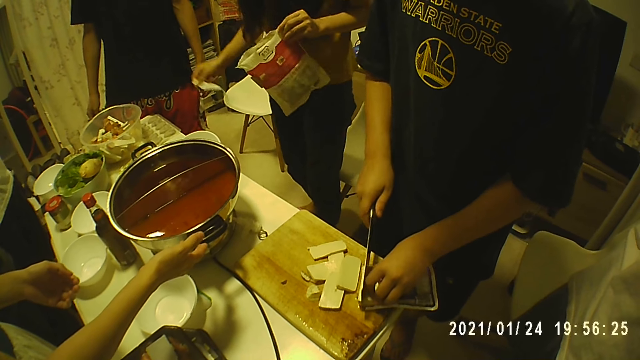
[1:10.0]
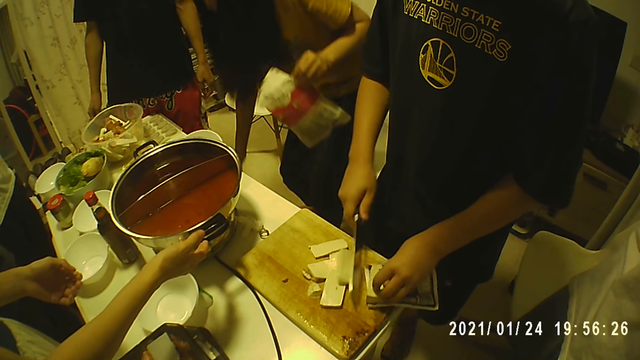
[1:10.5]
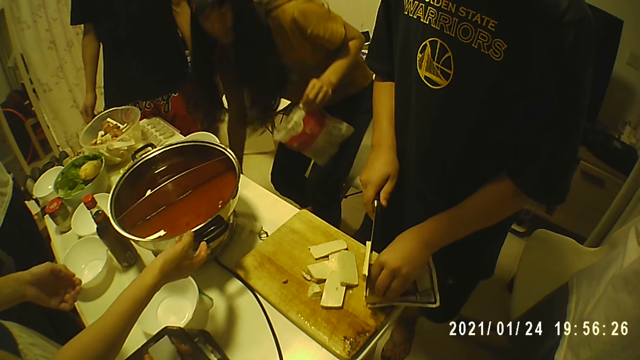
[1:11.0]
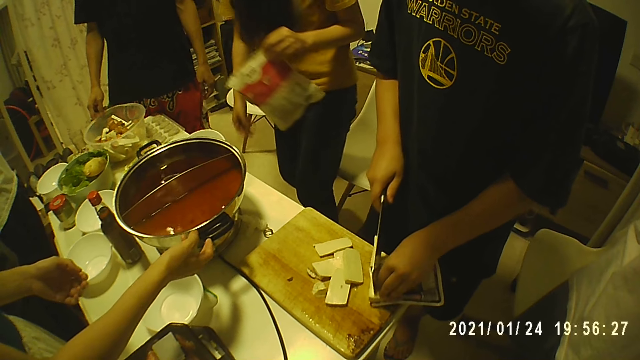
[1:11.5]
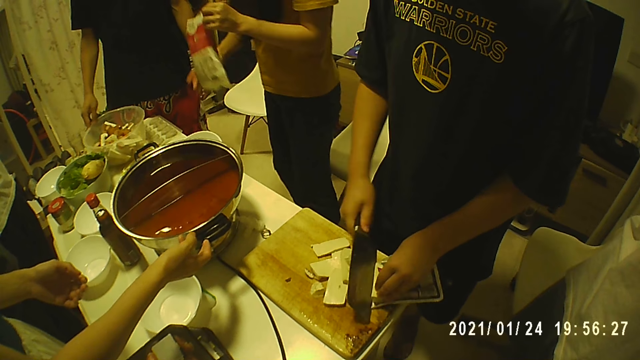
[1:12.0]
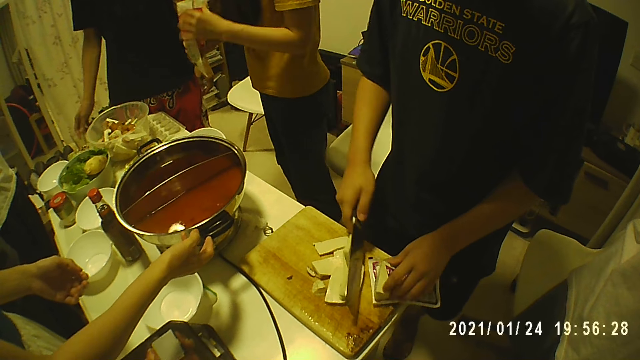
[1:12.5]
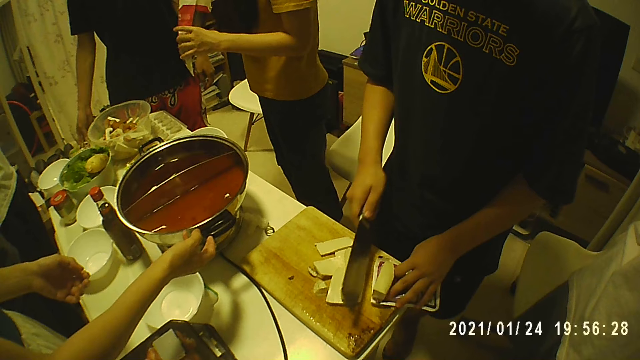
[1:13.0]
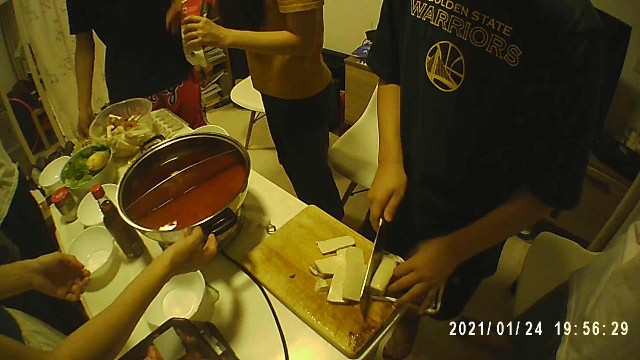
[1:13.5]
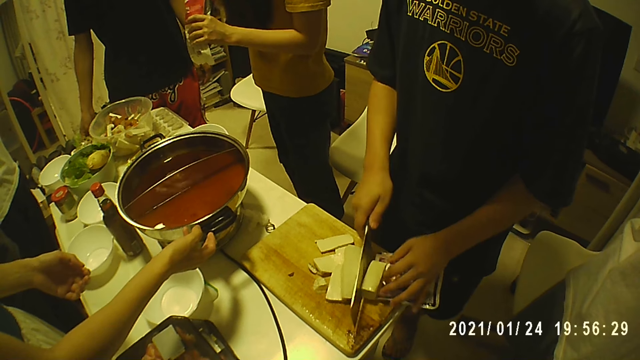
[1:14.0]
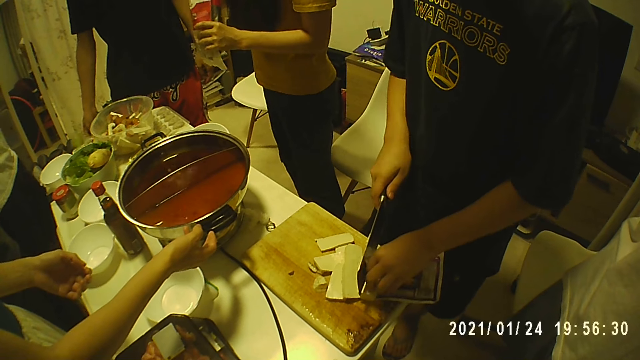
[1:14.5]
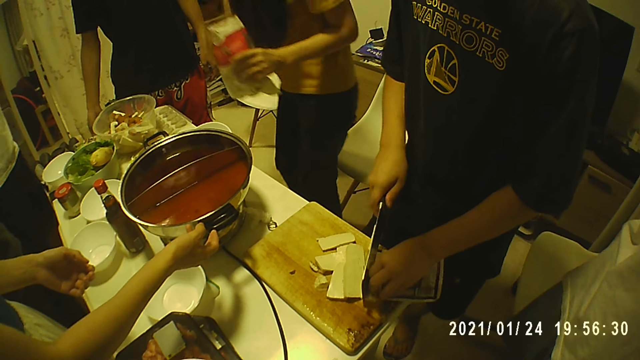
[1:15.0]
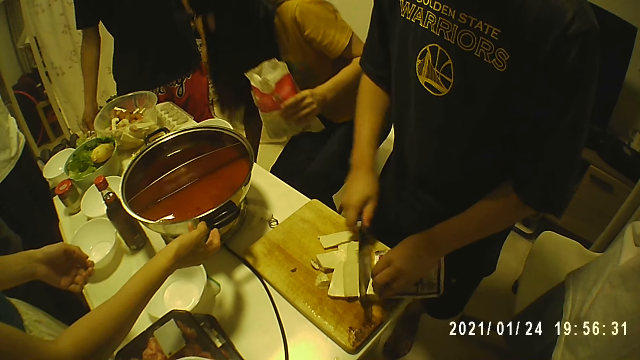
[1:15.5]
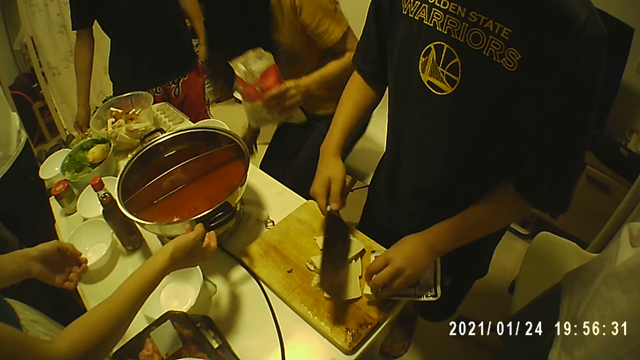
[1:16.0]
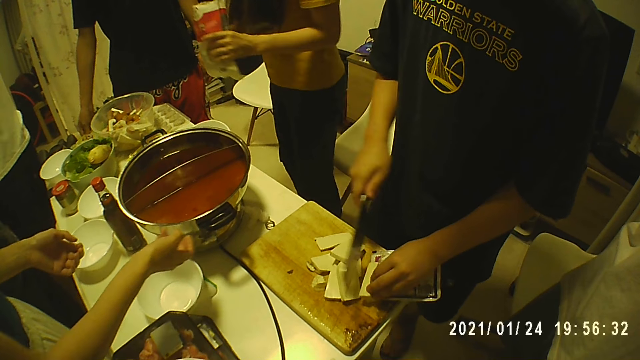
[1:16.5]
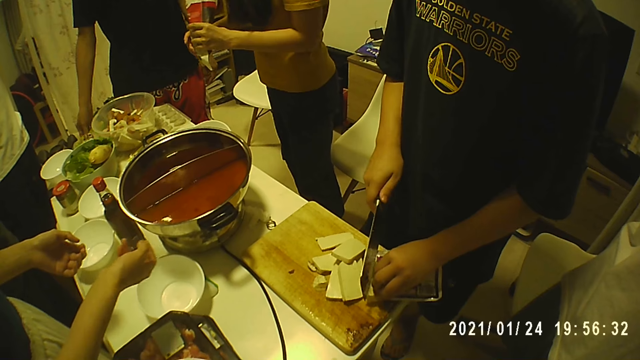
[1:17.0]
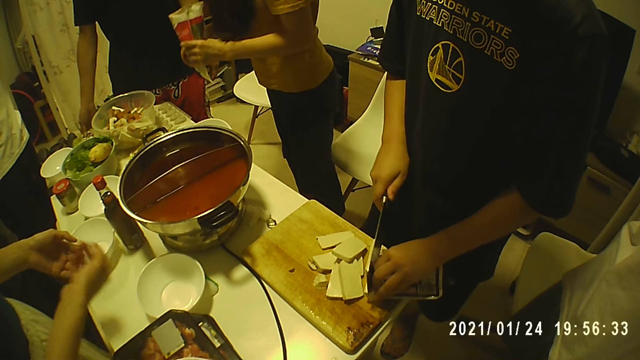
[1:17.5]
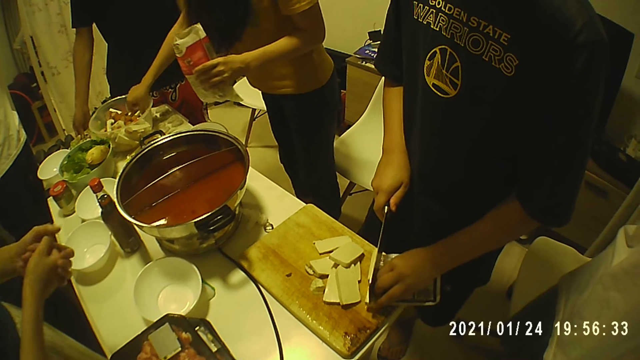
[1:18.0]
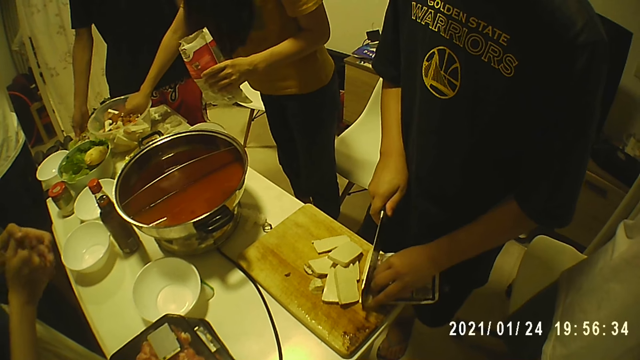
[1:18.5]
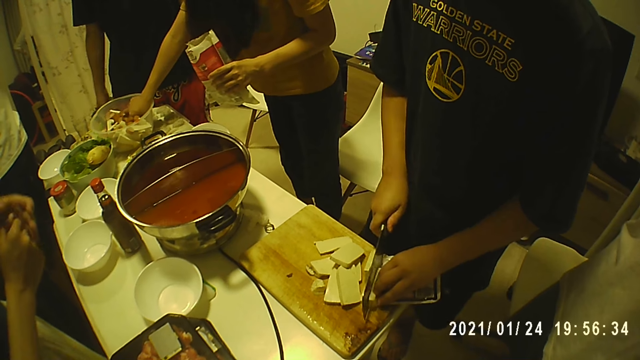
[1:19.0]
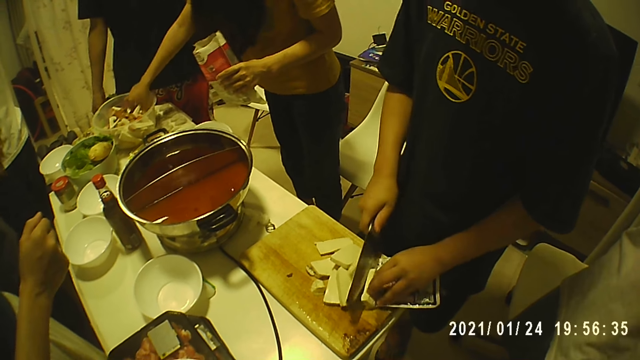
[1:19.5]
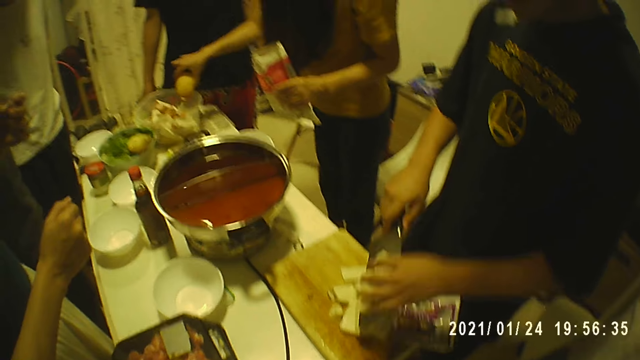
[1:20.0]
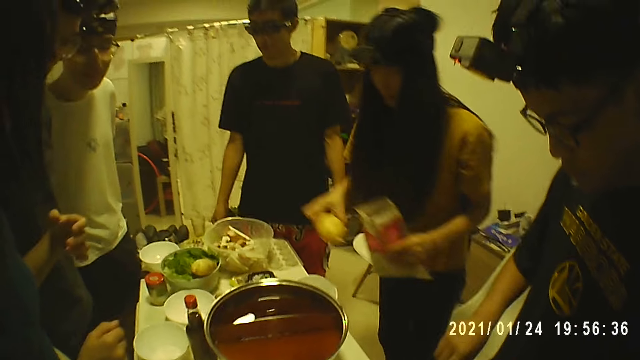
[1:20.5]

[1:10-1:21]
A woman puts a piece of paper under the table. A man touches the bowl on the table with his right hand. The man touches a pack on the table with his right hand. The woman opens the polythene bag. The woman puts something under the table. The woman takes a potato in the bowl with her right hand.

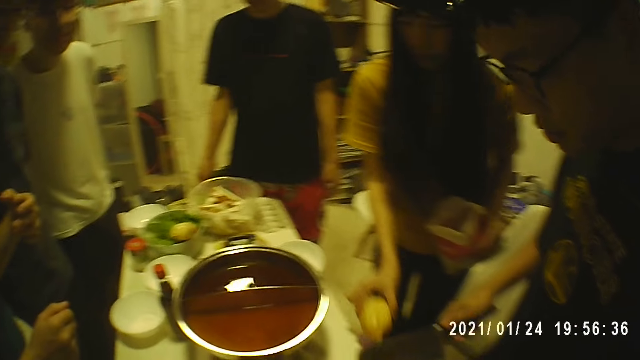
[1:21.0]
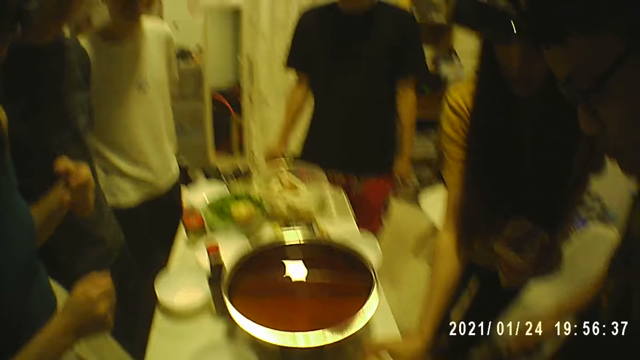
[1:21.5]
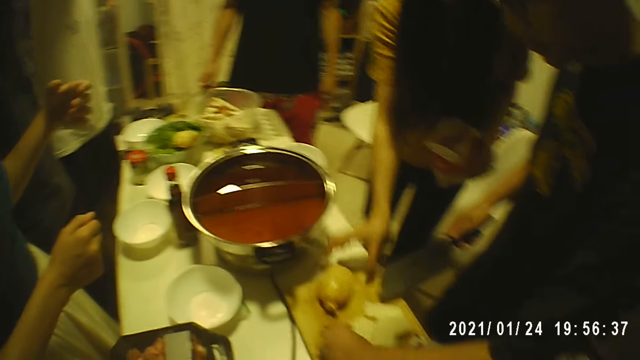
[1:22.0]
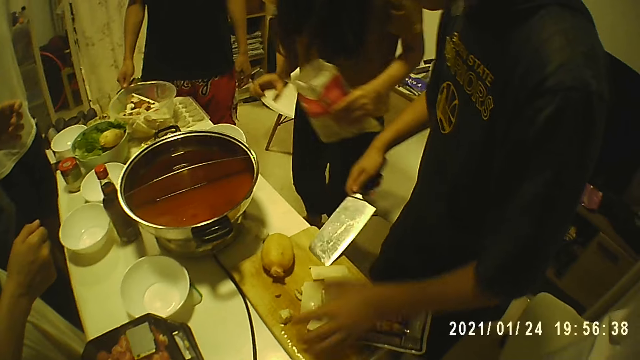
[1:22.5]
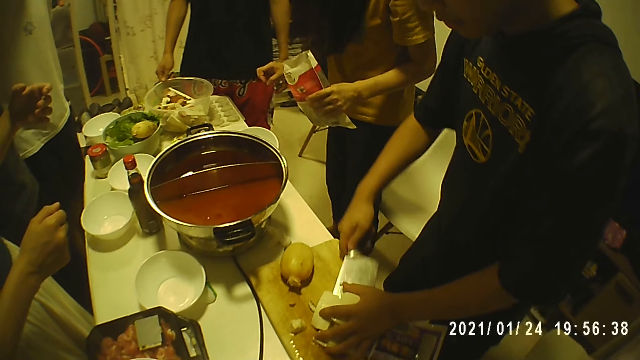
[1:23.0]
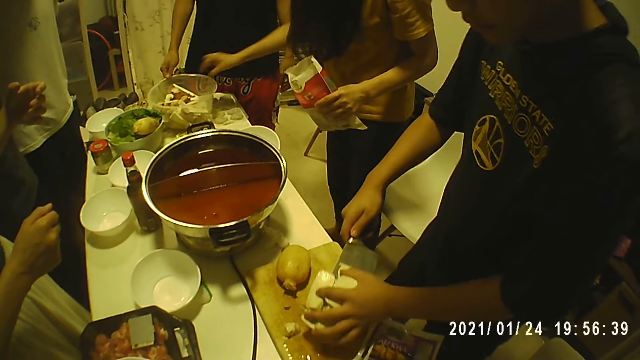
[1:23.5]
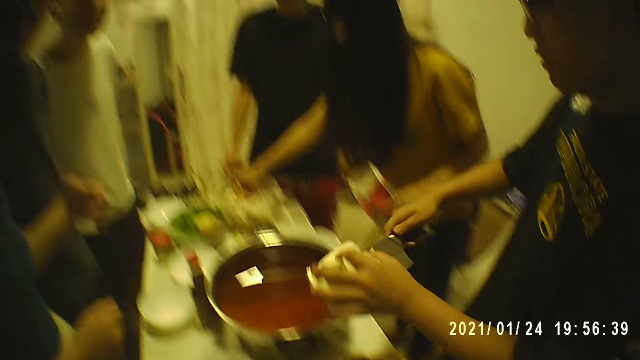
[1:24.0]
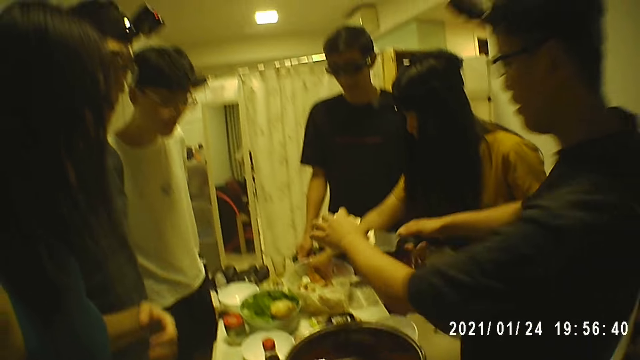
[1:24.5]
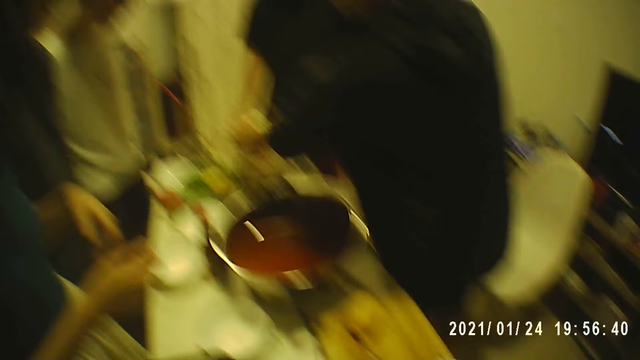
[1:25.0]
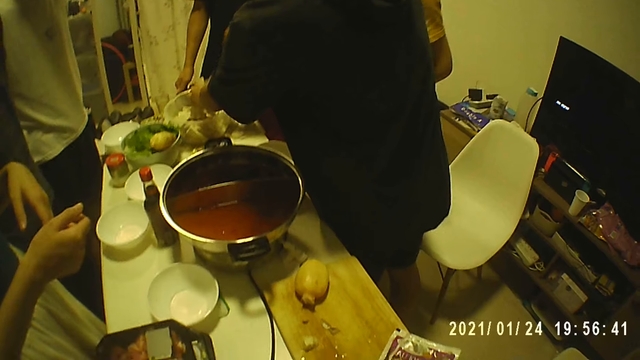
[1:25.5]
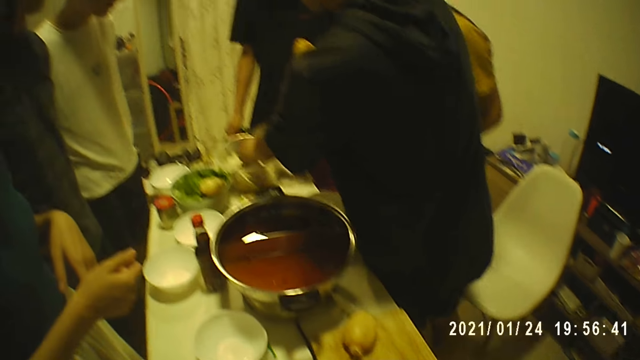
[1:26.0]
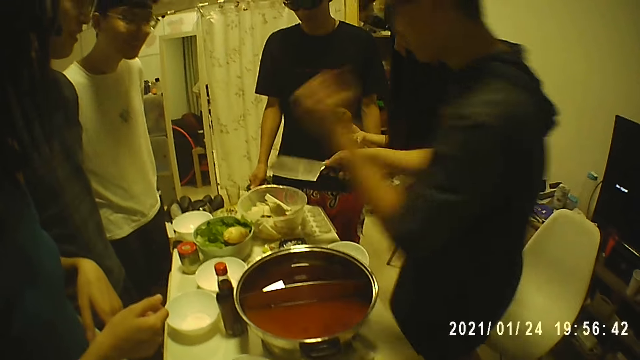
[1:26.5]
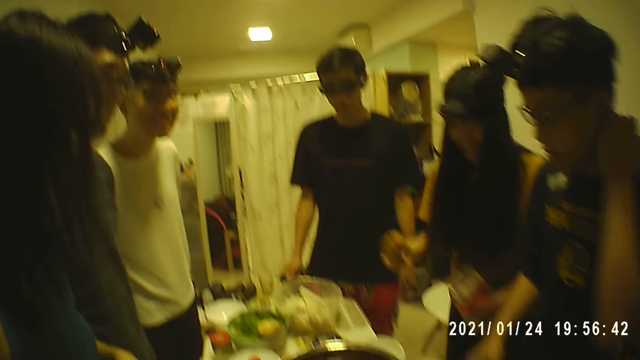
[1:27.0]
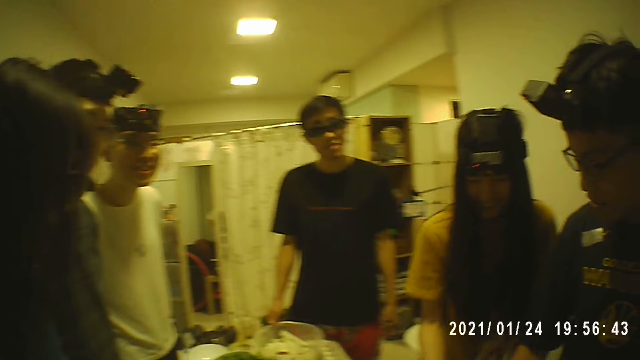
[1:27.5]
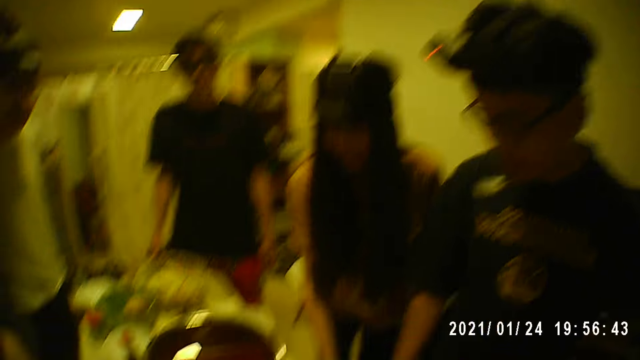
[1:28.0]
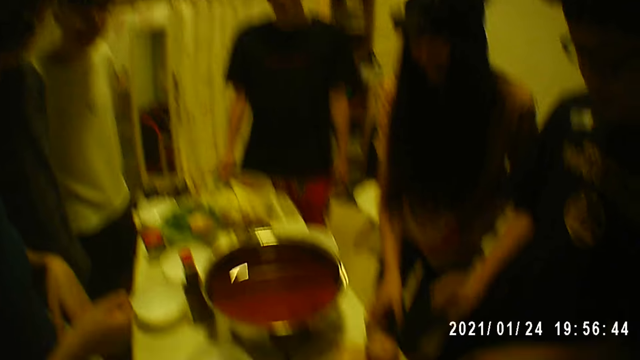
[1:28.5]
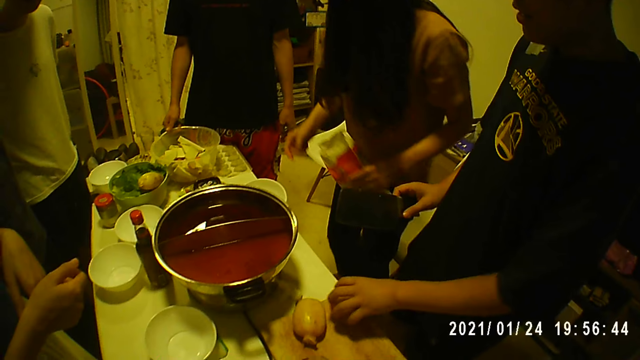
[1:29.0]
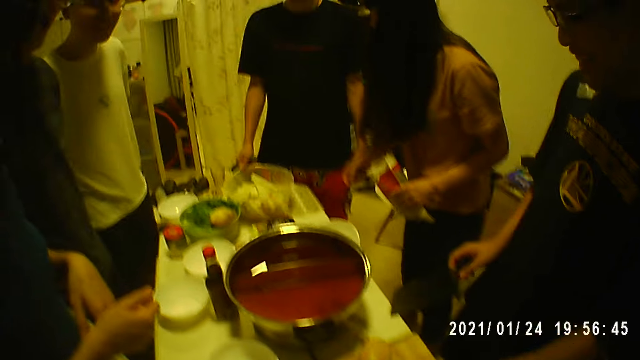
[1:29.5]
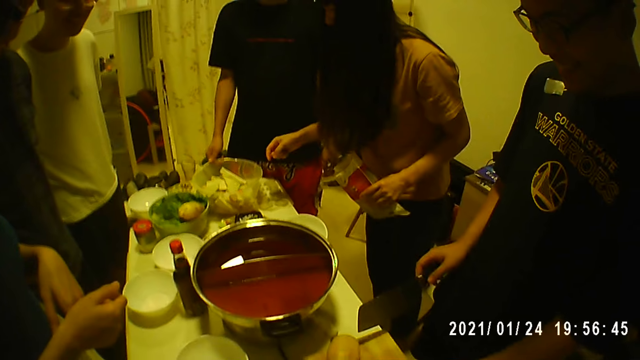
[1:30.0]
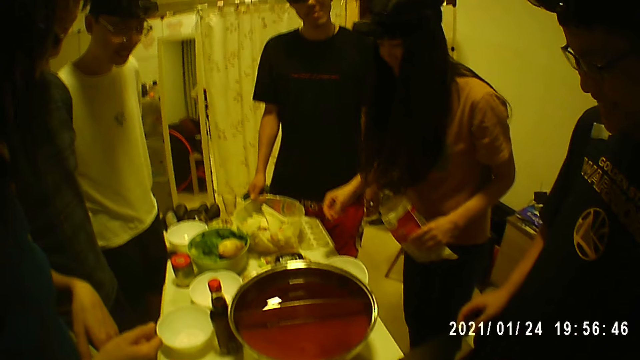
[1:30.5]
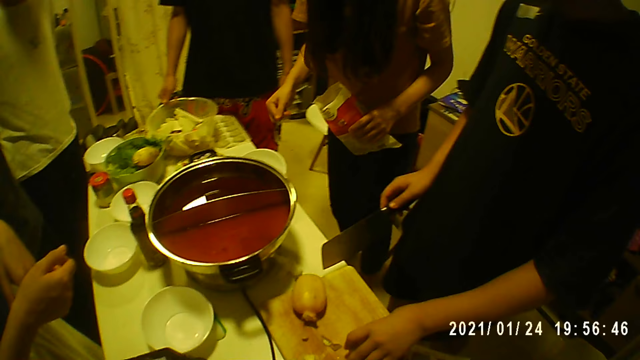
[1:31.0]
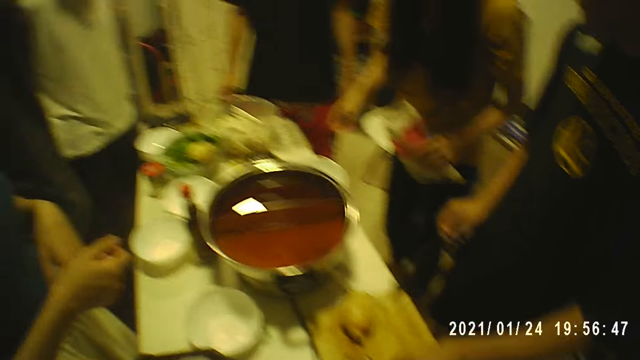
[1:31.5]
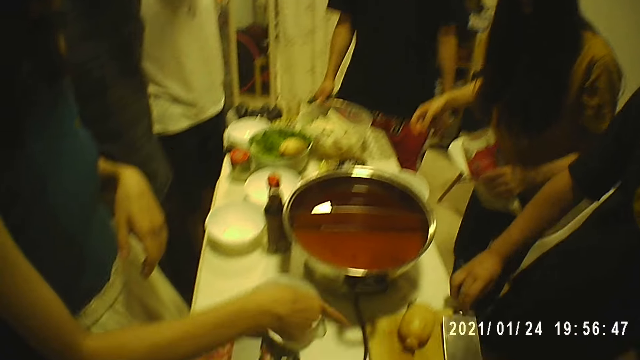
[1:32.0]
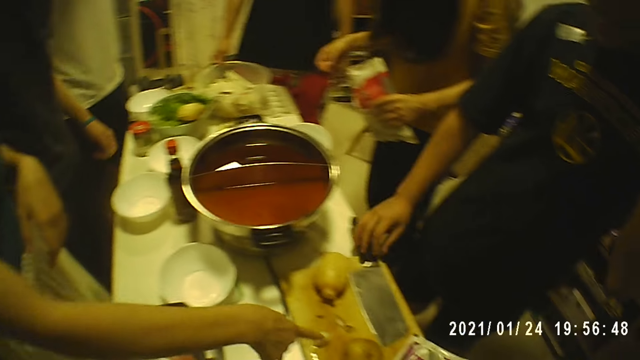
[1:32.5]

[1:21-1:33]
The woman drops the potato in her right hand on the wooden board. A man packs the processed meat with the knife in his right hand. The woman touches the bowl on the table with her right hand. The man puts the processed meat in a bowl with the knife. The woman holds the potato with her right hand. The man touches the potato with his left hand. Another woman points at the fruit.
